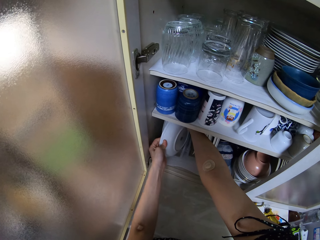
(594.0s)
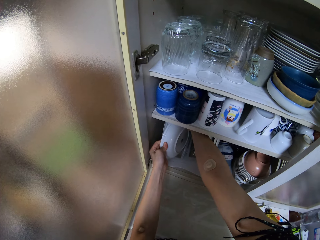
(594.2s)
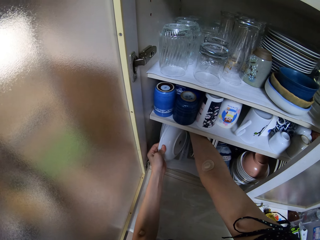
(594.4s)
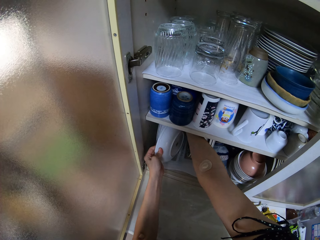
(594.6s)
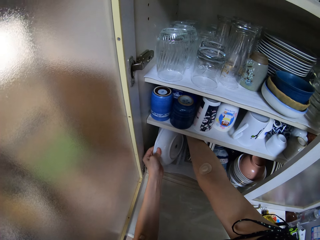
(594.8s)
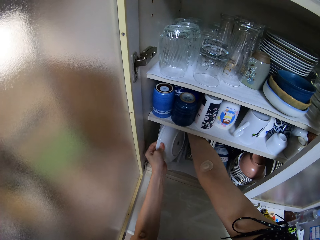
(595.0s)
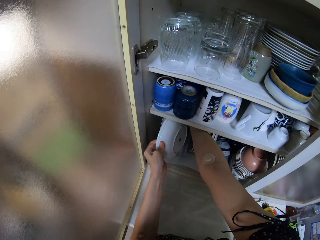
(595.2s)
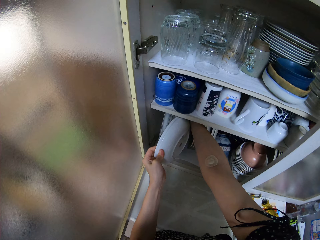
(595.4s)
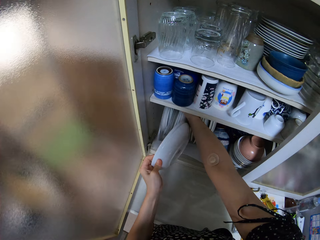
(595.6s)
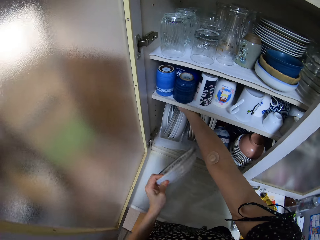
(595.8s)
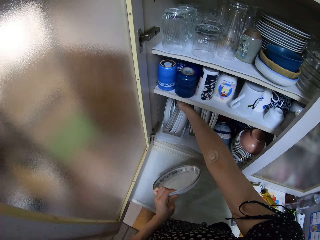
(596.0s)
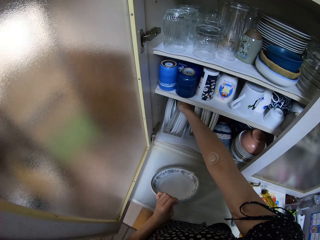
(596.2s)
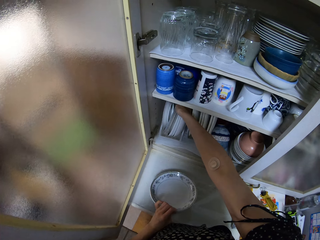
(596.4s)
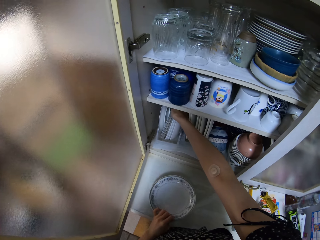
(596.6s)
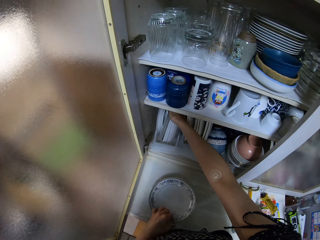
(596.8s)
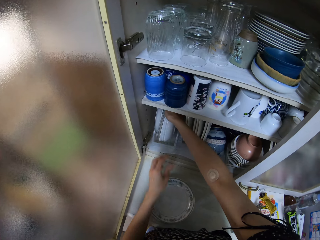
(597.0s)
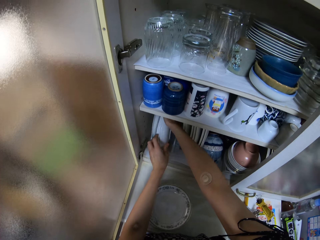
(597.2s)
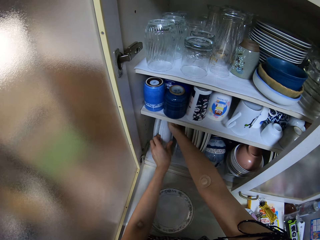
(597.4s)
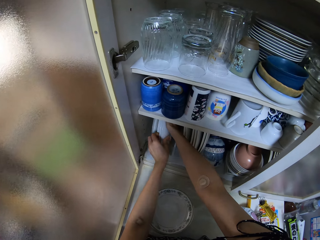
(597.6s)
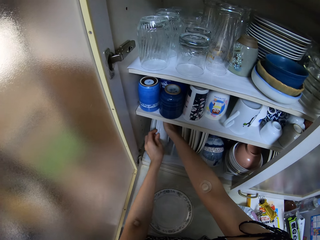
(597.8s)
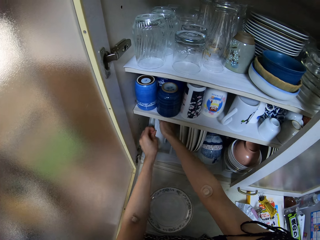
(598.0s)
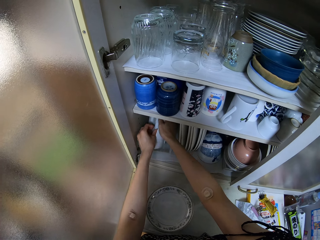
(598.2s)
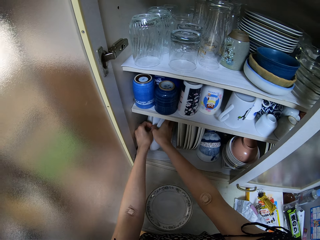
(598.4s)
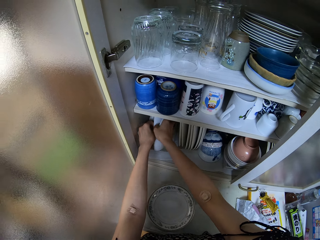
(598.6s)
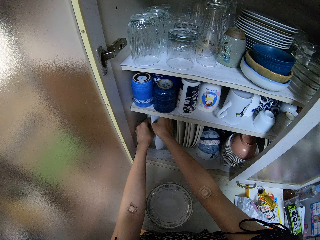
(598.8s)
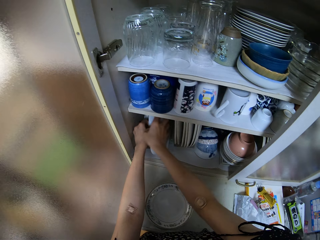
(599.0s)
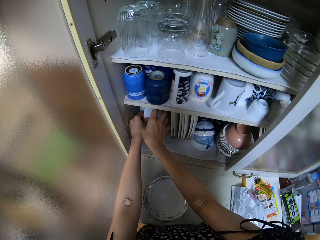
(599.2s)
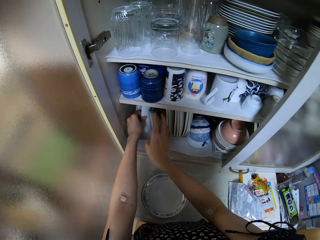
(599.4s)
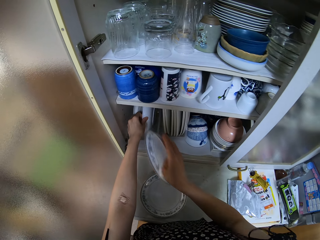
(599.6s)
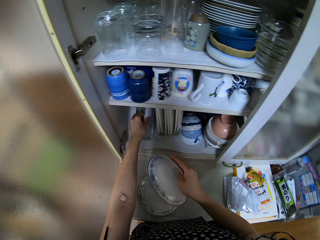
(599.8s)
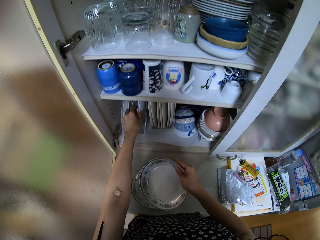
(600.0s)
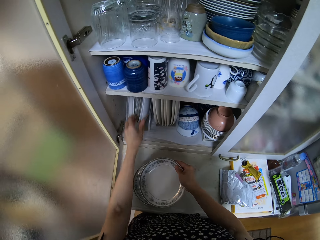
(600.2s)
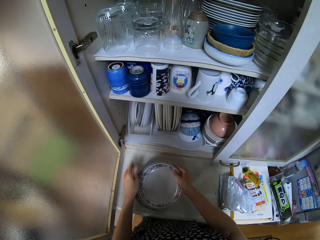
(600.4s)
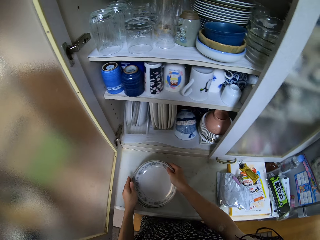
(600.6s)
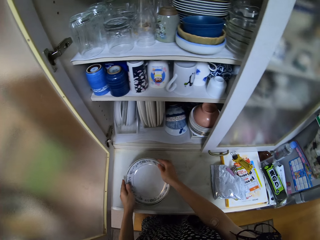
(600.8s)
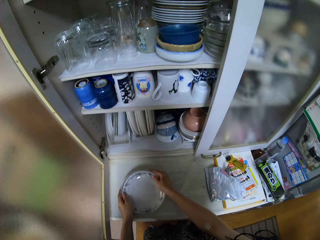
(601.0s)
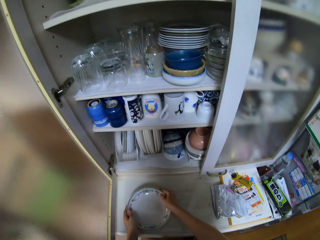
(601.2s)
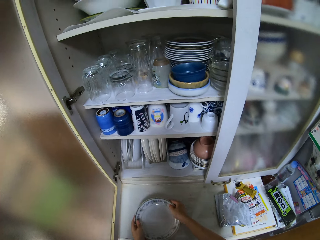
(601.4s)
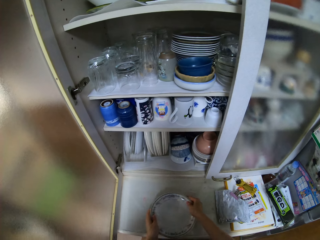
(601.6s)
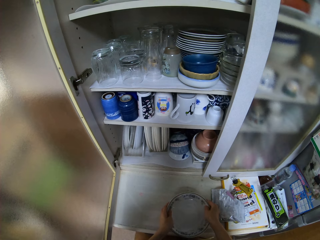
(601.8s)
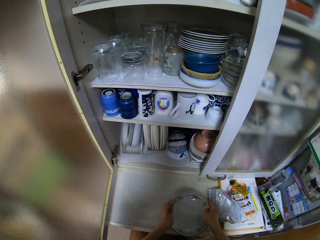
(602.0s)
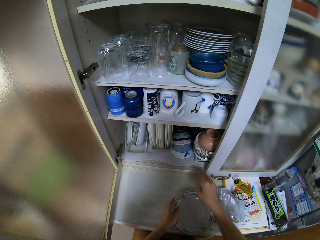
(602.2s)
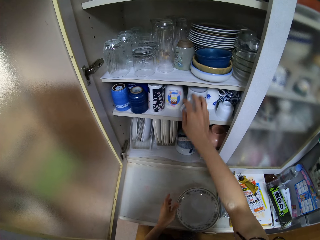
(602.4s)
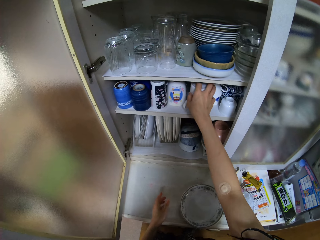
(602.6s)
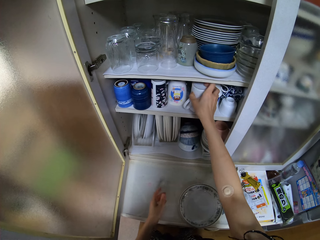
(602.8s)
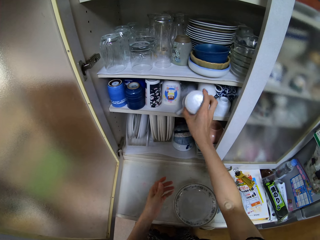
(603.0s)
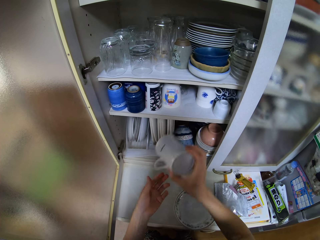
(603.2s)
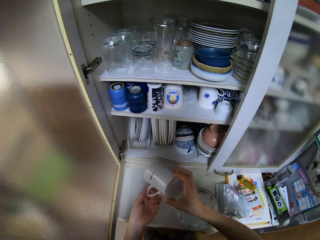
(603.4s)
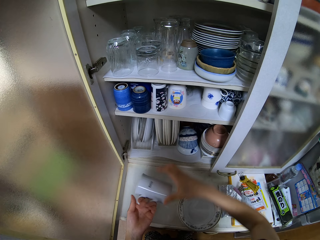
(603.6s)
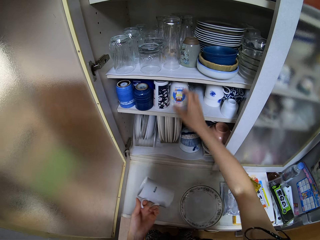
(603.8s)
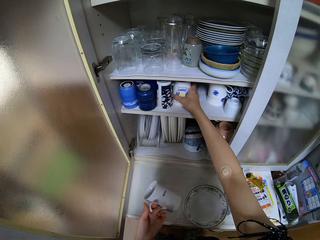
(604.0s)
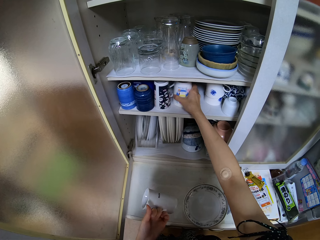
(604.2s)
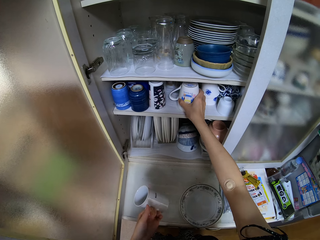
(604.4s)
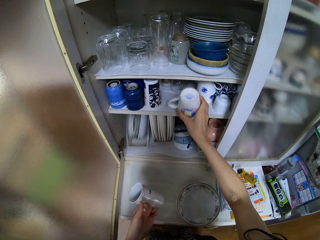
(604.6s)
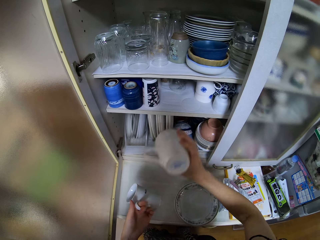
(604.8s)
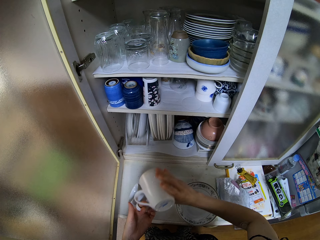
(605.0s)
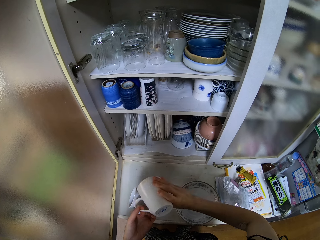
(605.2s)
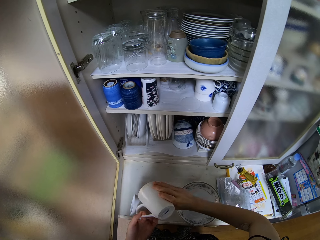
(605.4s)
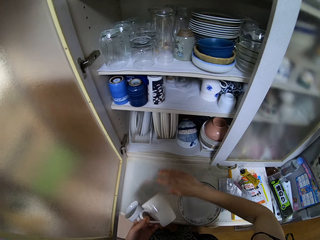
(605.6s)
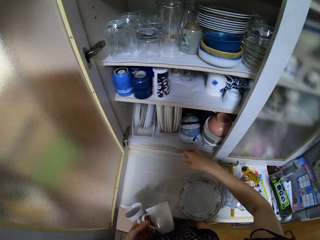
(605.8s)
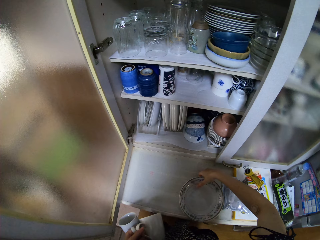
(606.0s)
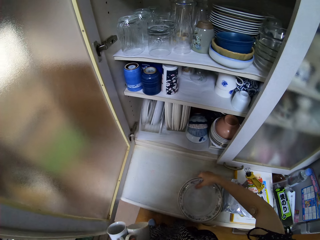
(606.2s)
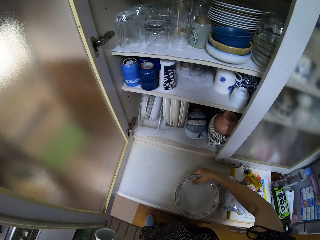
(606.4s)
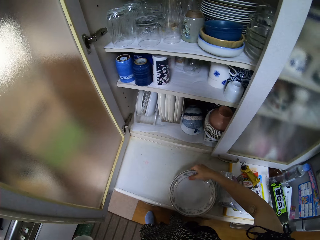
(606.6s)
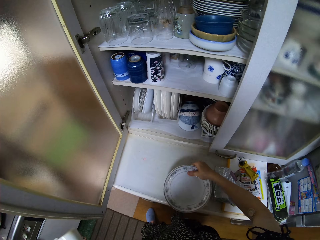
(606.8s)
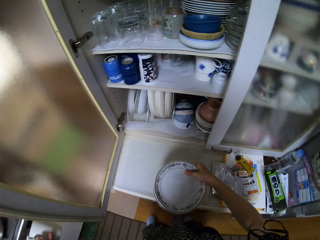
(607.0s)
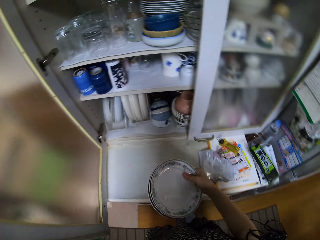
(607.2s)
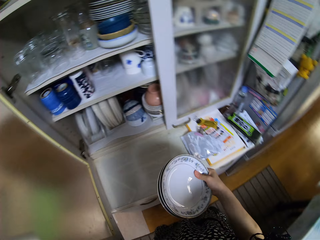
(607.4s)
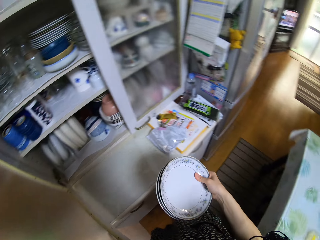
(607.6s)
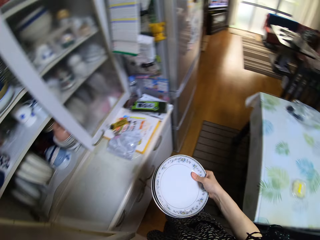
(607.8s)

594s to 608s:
The camera wearer drops the plate on the other counter. She picks up another plate from the cupboard with her right hand. She drops the other plate on the plate. She moves the plates on the other counter. She picks up a cup from the cupboard with her right hand. She passes the cup to her left hand. She holds the cup with her right hand. She picks up another cup from the cupboard with her right hand. She passes the other cup to her left hand. She holds the cups with her right hand. She picks up the plates from the other counter with her right hand. She closes the cupboard.

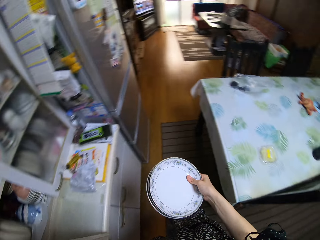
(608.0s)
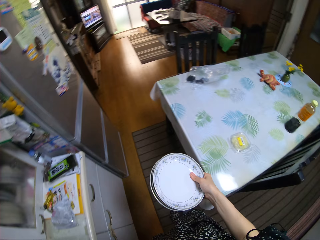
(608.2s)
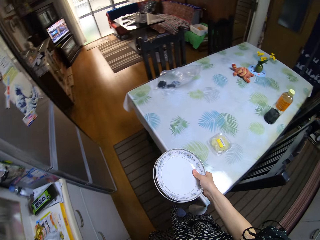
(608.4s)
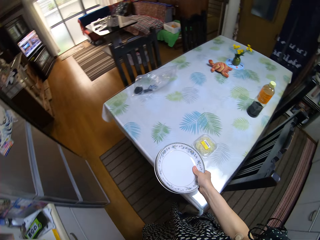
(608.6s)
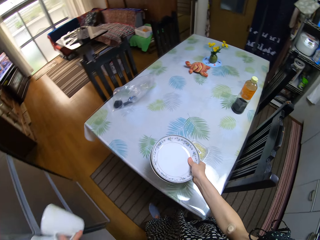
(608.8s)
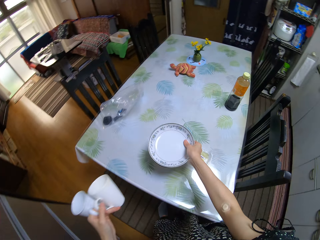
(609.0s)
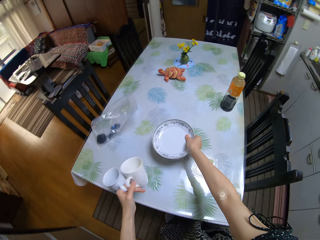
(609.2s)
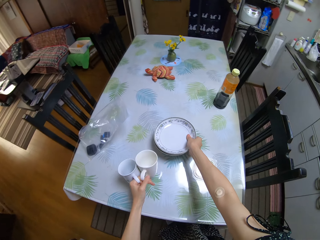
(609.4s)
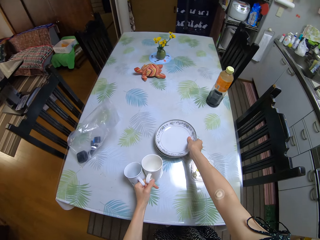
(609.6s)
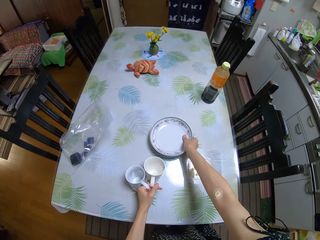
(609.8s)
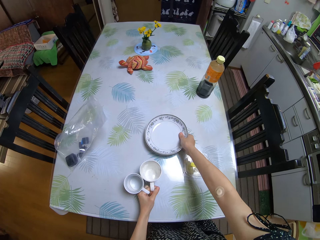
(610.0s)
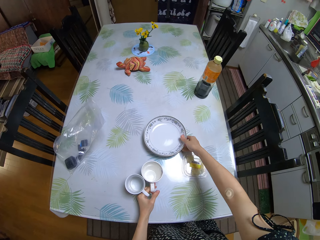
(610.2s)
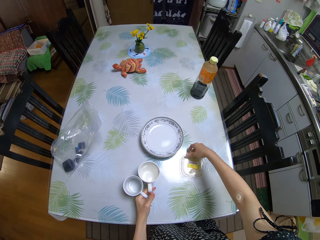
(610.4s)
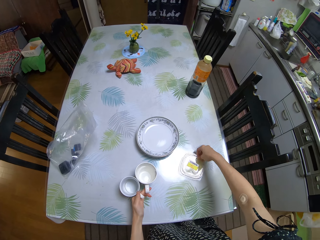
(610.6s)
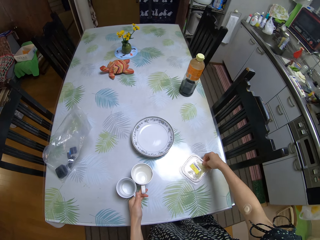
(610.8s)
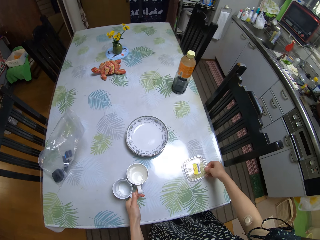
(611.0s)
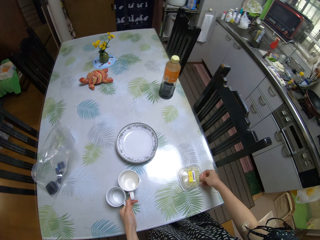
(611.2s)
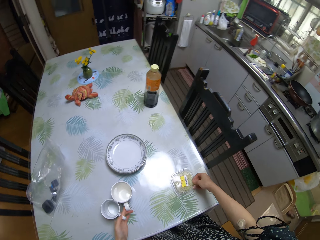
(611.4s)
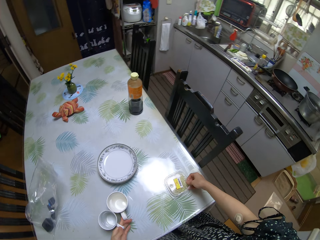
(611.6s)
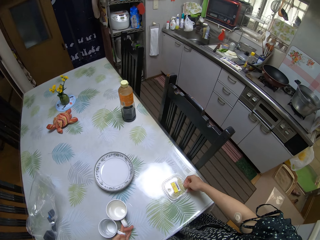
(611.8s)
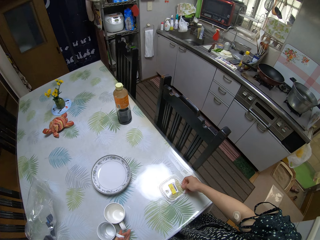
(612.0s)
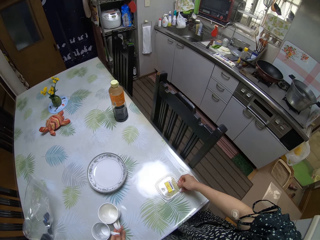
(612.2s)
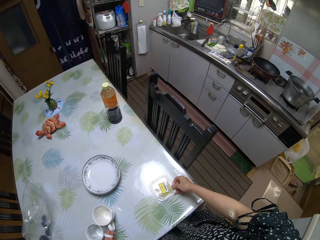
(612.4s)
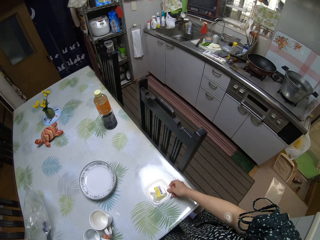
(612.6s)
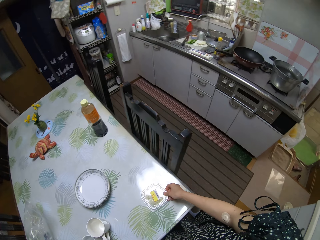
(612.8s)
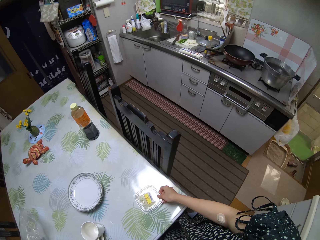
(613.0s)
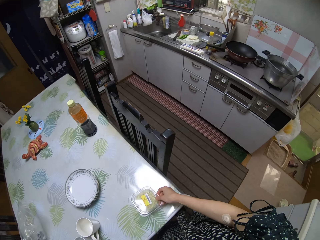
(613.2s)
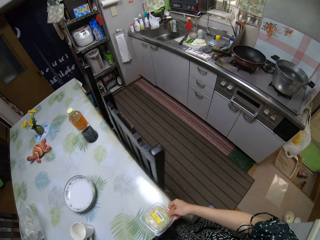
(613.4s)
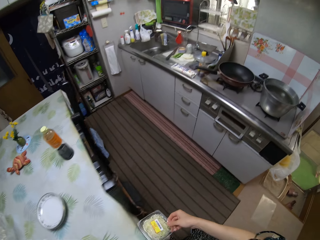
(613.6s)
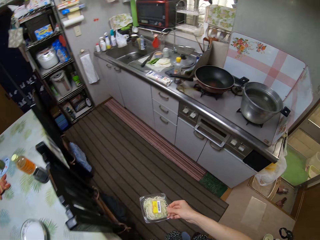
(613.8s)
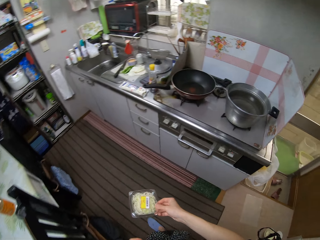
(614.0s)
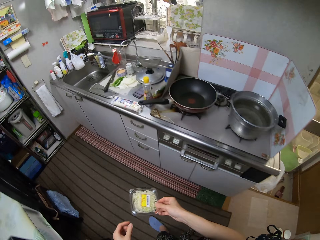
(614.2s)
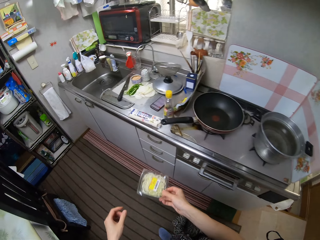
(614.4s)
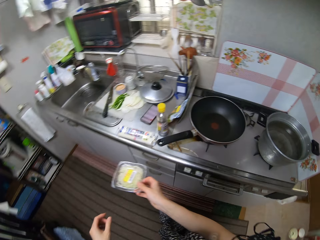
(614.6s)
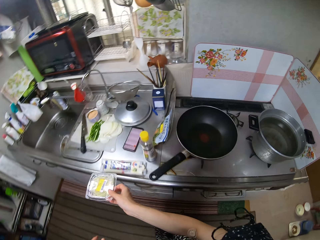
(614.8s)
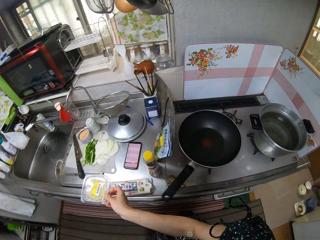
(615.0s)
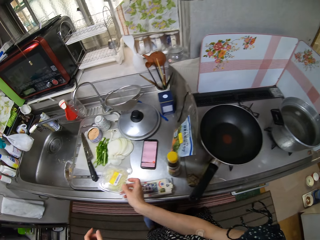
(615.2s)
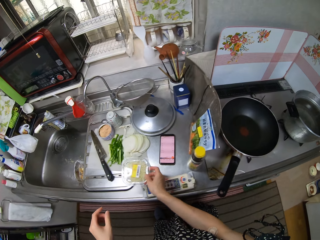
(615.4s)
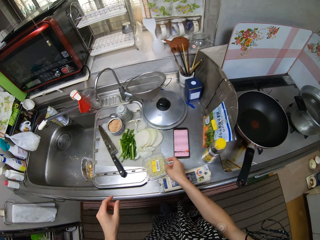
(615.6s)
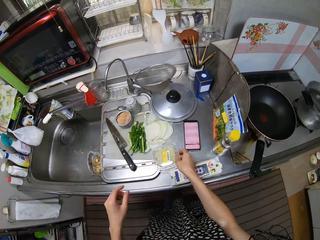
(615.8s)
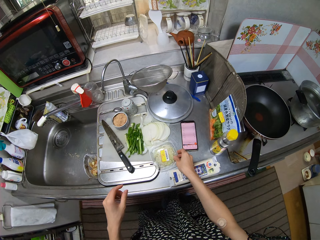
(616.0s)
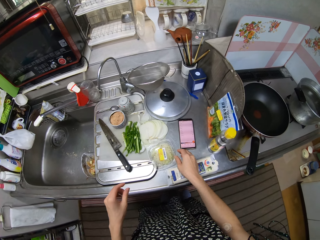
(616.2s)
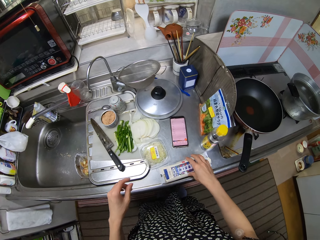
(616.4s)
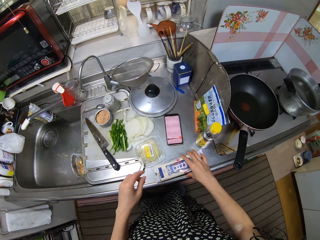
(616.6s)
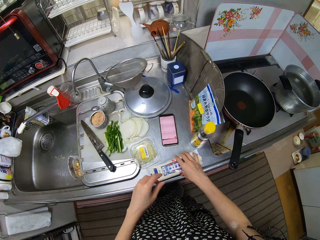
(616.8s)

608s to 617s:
The camera wearer walks to the dining table. She places the plates and cups on the dining table. She picks up a cover from the table with her right hand. She walks to the kitchen top. She drops the cover on the counter.
